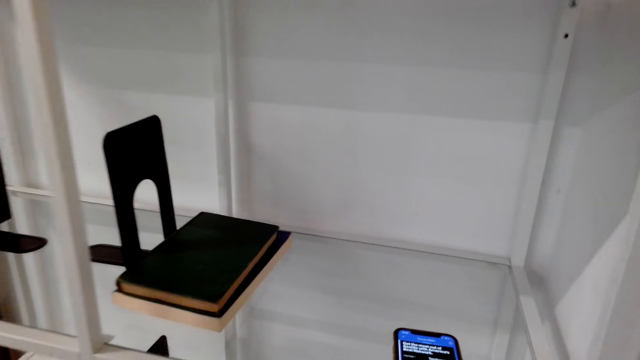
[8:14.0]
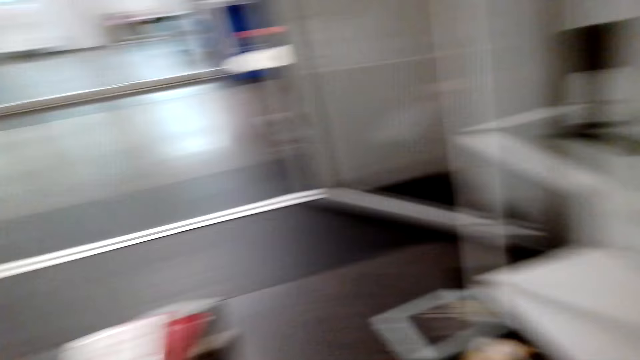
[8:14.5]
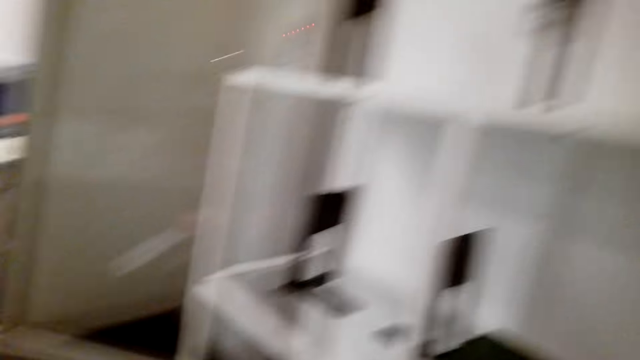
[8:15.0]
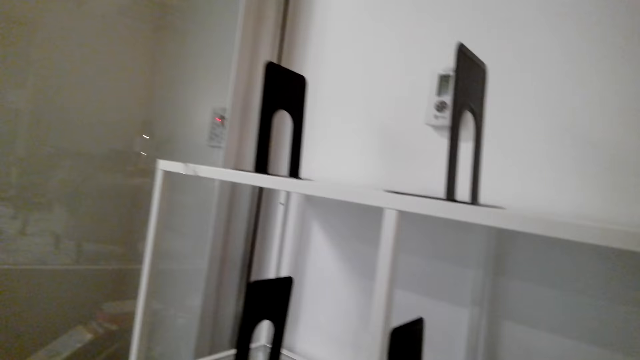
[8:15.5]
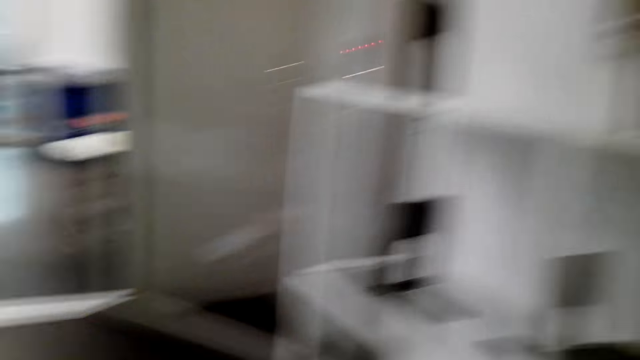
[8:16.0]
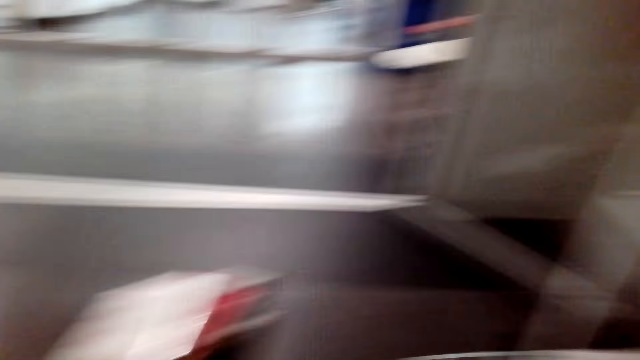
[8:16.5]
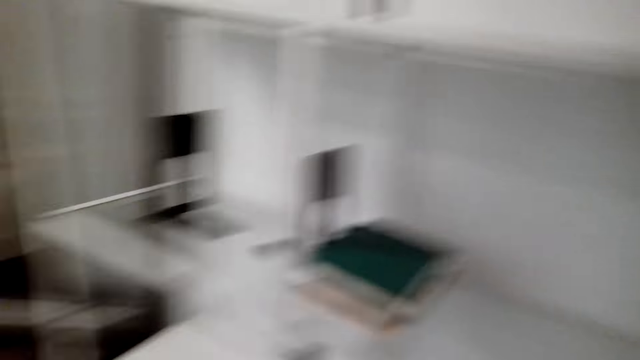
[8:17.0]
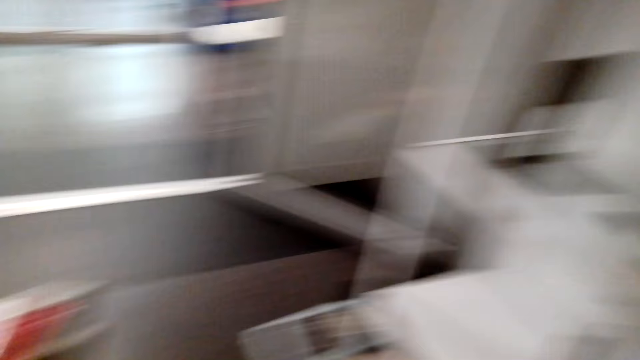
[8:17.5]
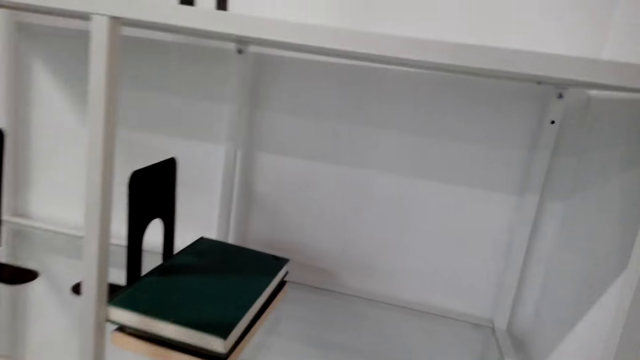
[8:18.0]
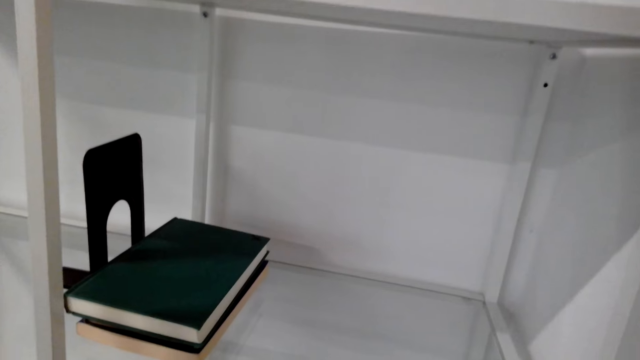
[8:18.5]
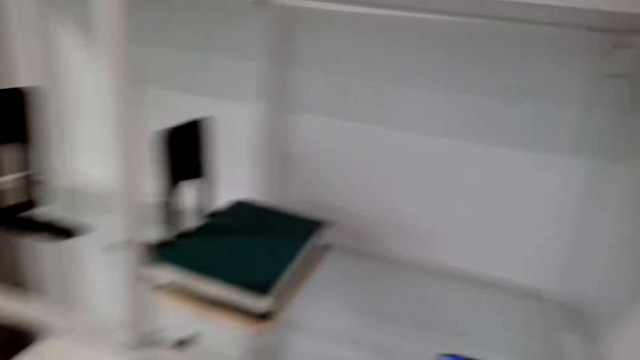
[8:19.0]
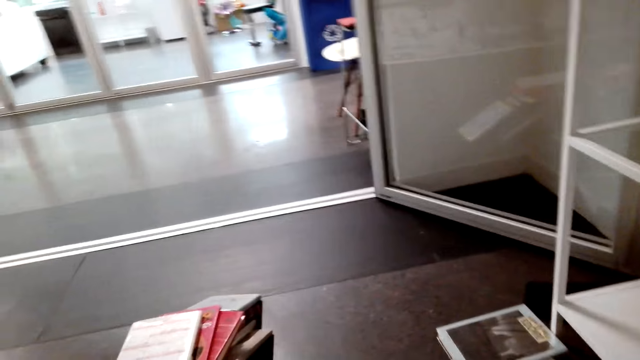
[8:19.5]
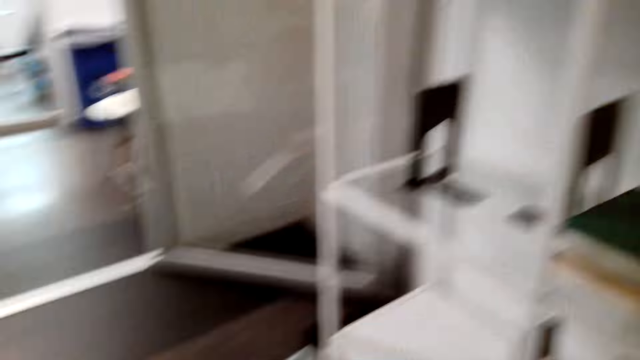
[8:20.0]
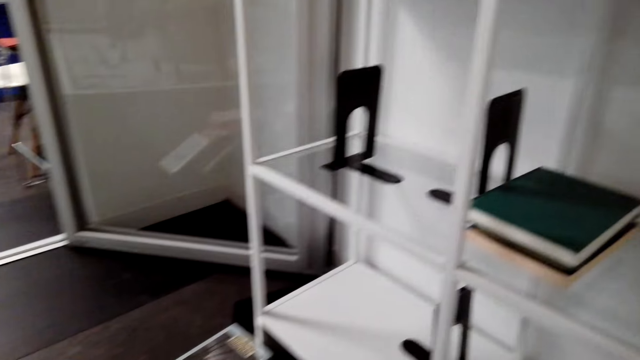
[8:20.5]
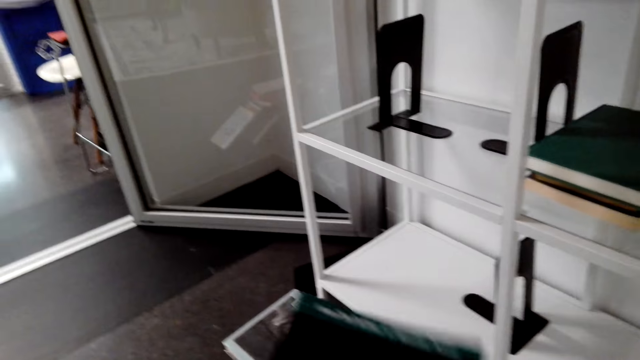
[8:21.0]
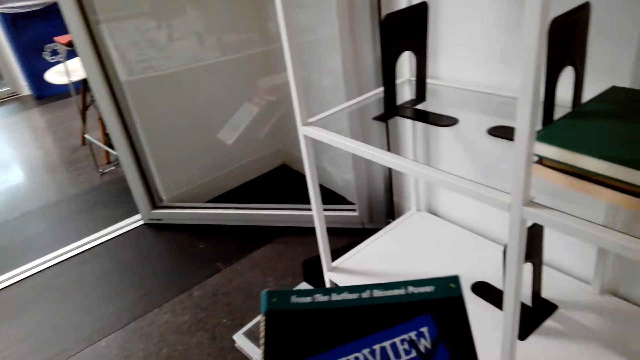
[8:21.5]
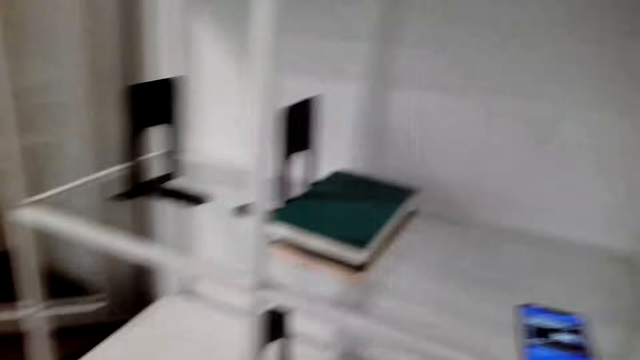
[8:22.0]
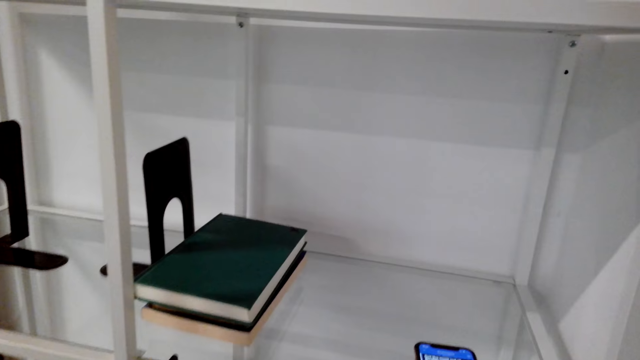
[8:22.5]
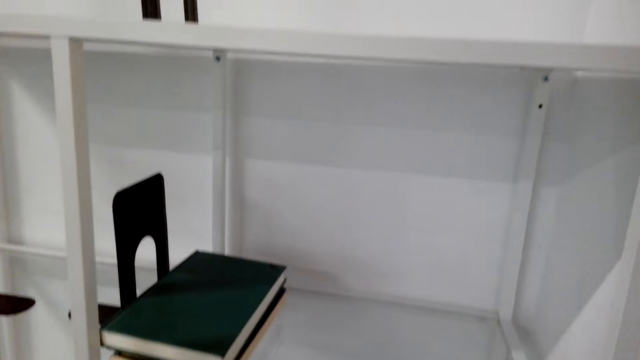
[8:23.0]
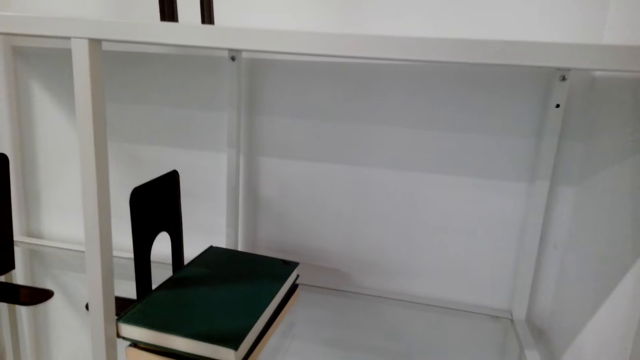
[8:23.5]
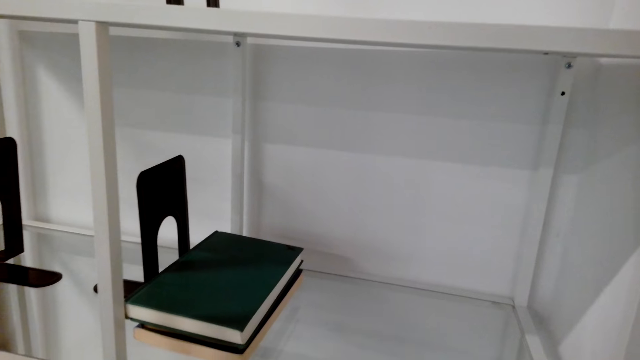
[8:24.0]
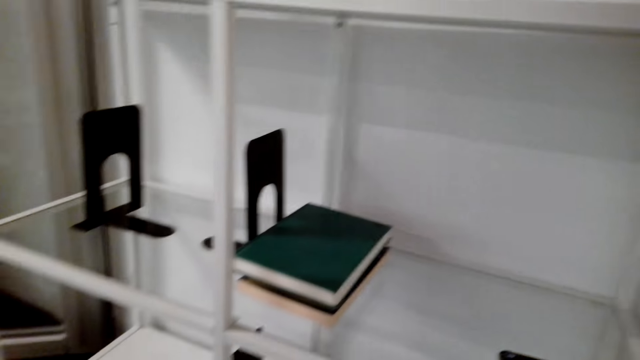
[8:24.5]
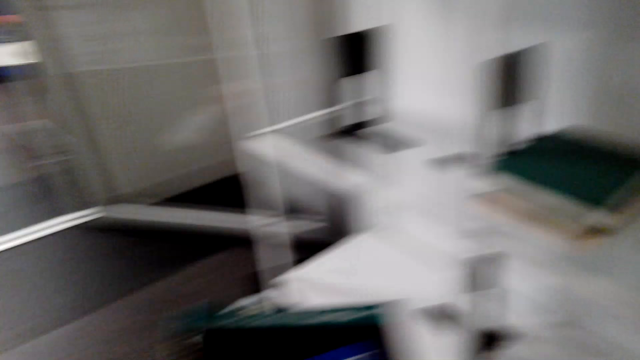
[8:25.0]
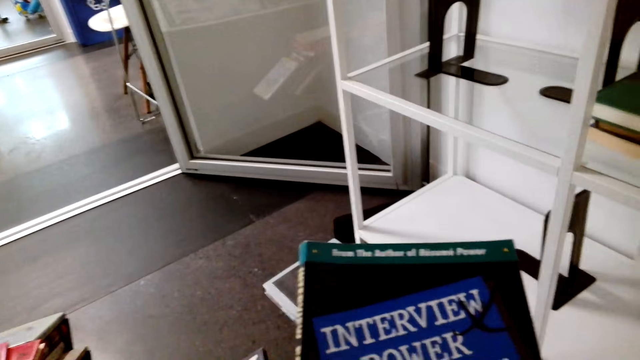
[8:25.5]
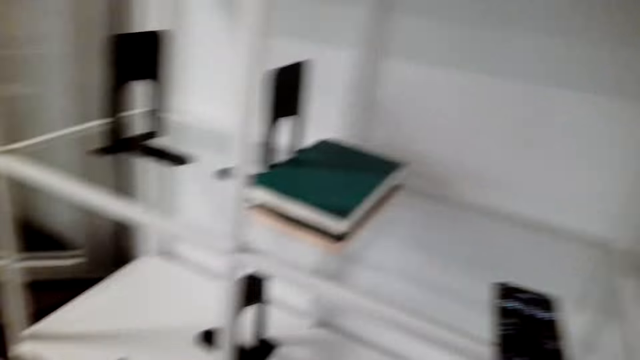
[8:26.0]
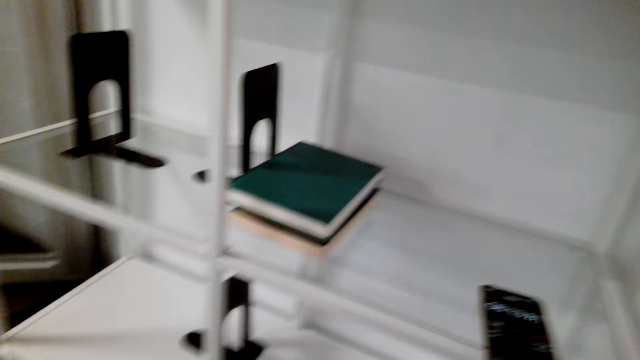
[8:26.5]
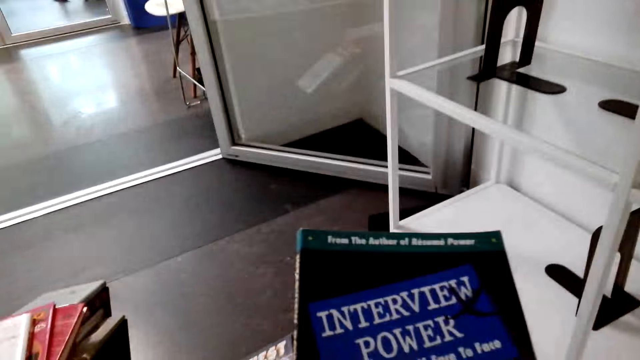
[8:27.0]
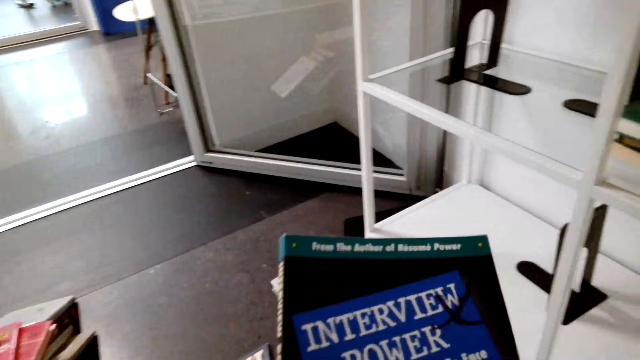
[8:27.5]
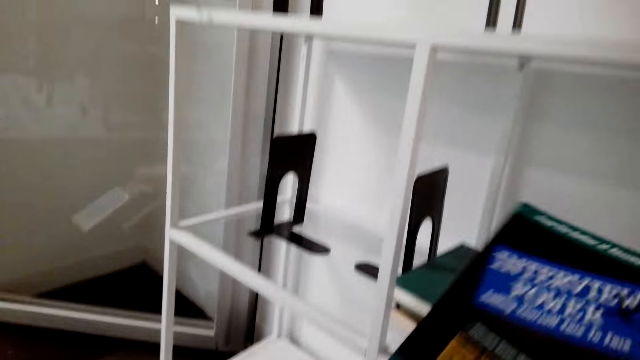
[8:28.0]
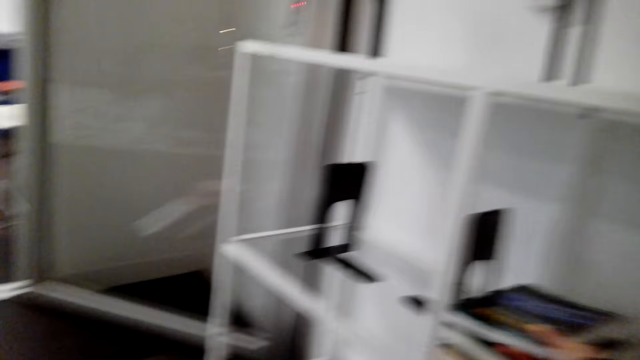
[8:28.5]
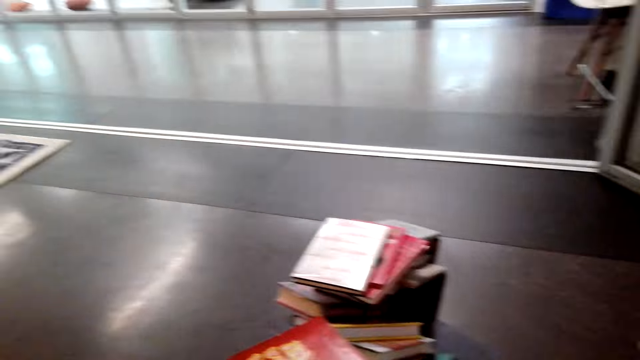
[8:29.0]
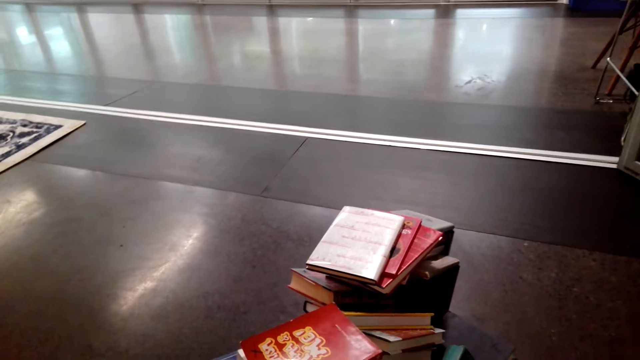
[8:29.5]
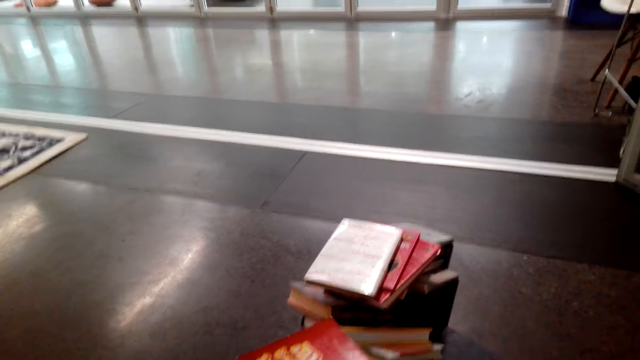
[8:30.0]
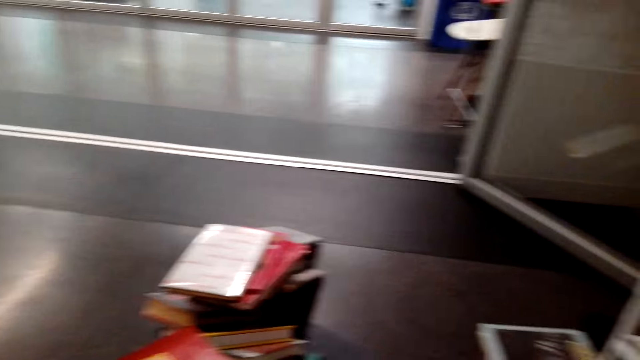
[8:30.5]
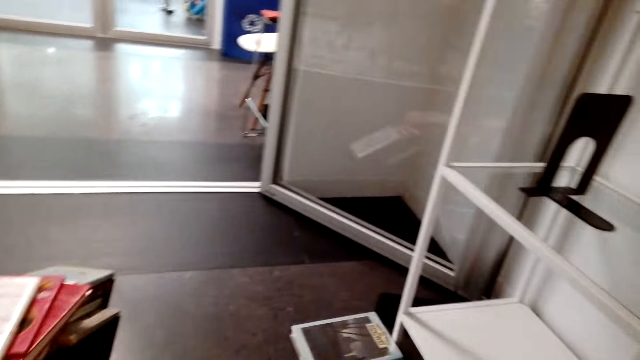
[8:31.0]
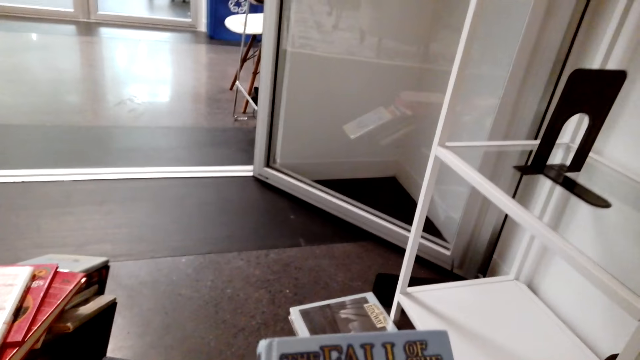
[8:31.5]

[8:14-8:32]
The camera wearer stands on the floor. She holds the story book with her hands. She puts the story book in the bookshelf. She stands on the floor.

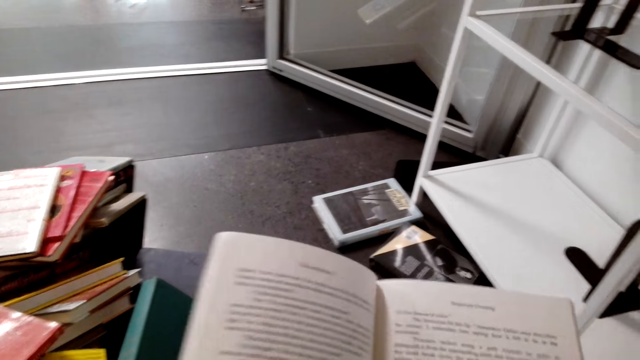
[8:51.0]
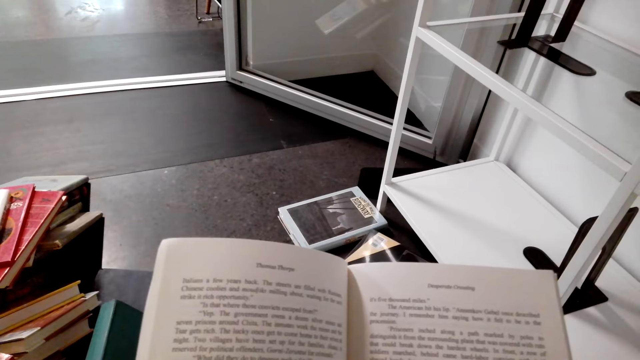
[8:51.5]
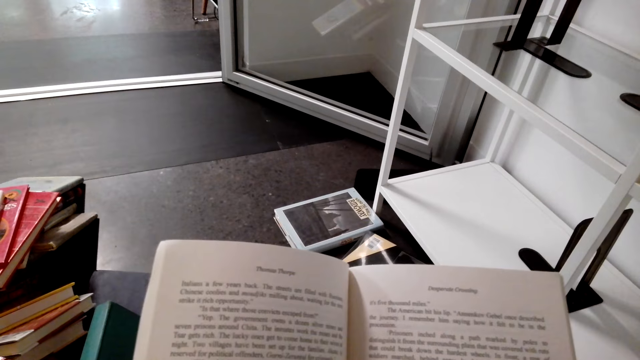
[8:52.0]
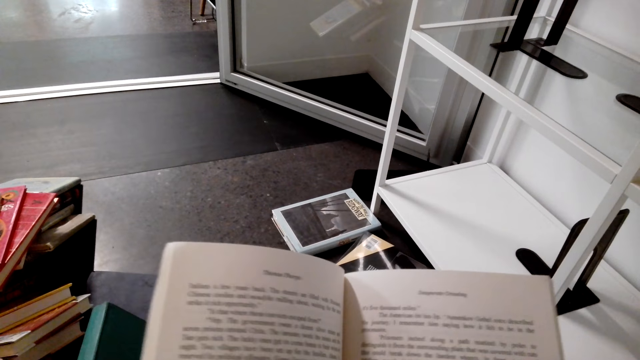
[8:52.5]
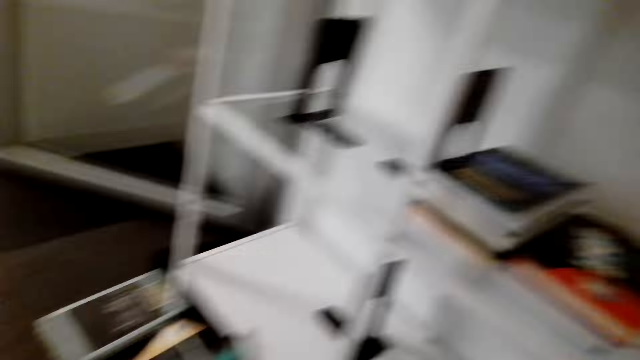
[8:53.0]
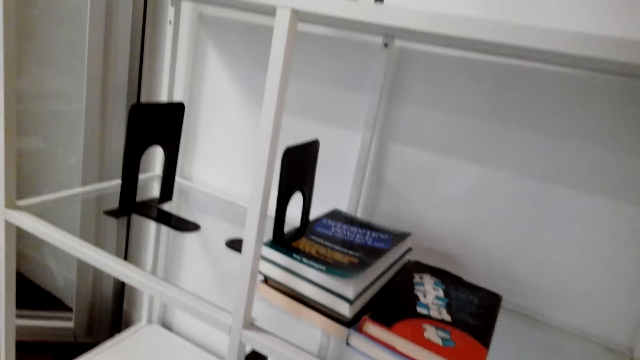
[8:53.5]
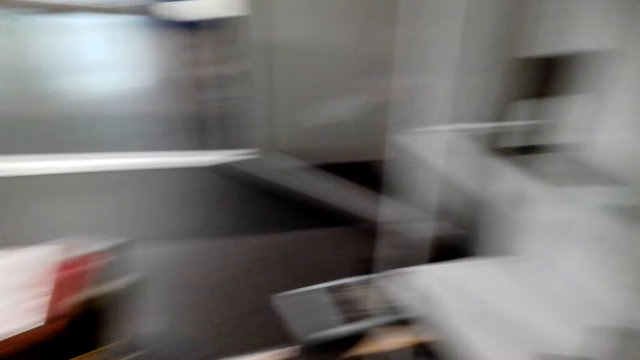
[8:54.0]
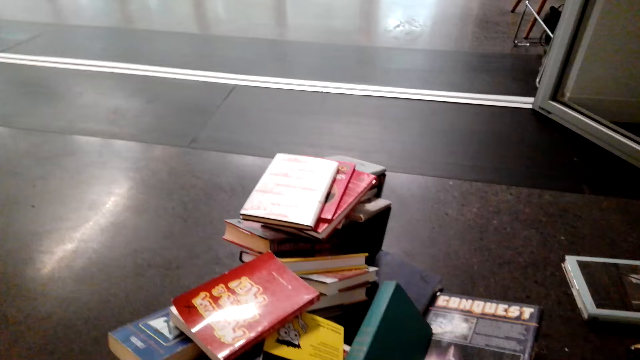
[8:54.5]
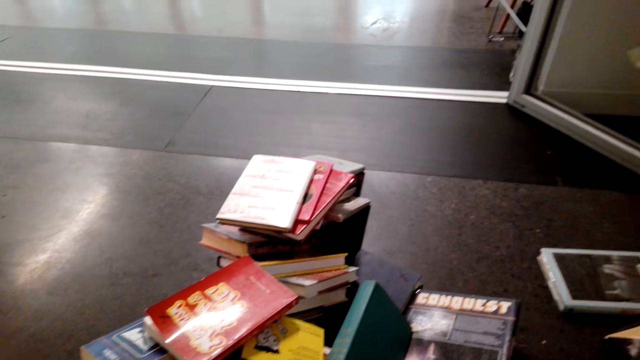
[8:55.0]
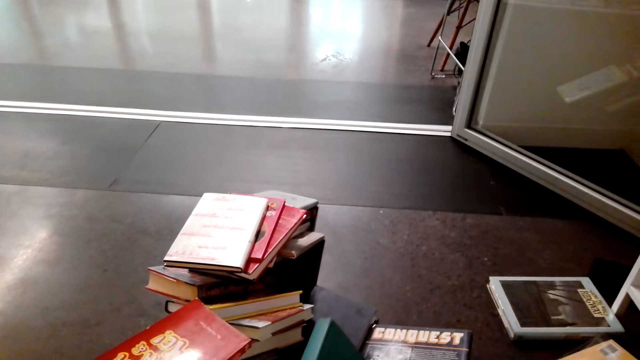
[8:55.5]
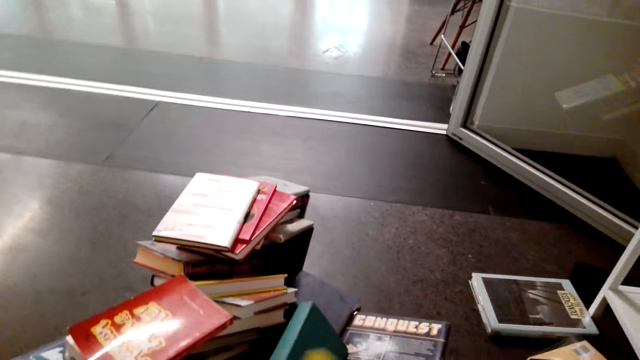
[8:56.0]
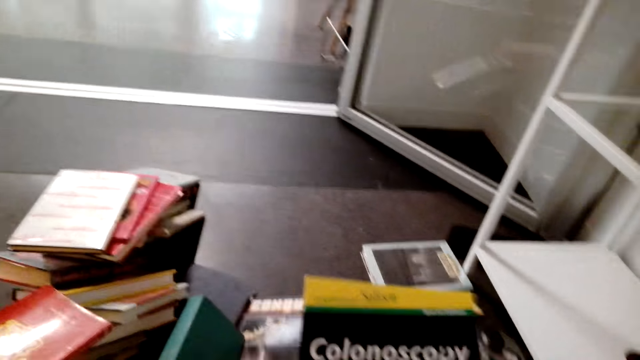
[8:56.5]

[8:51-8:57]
The camera wearer closes the book. They put the story book in the bookshelf. They stand on the floor.
